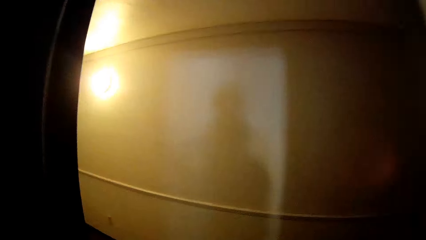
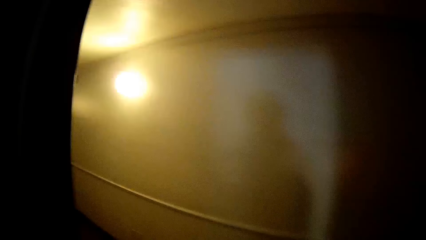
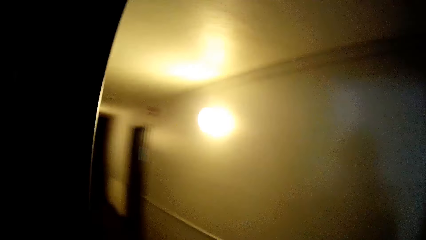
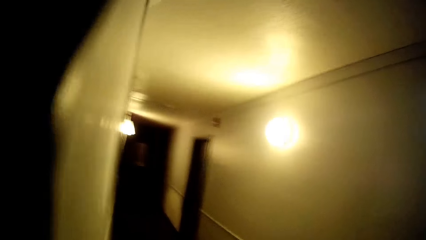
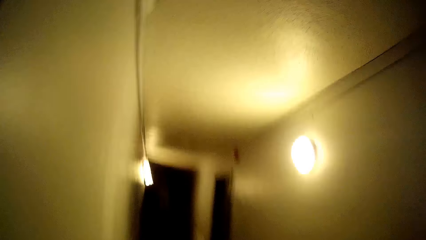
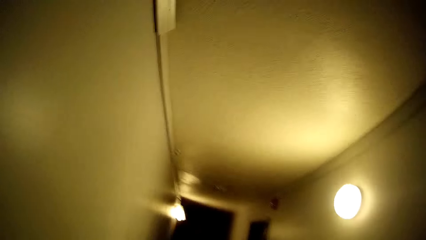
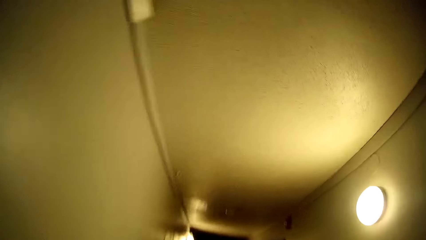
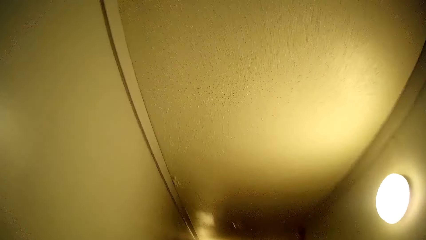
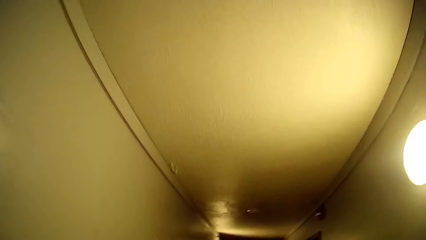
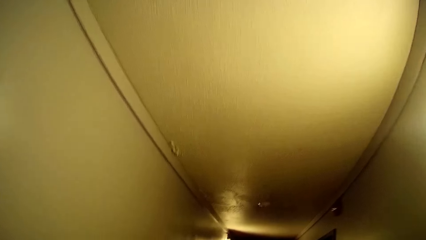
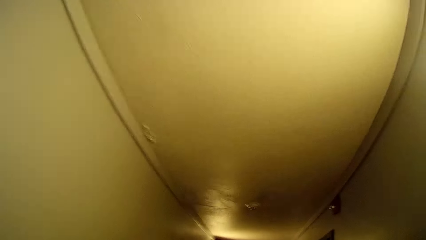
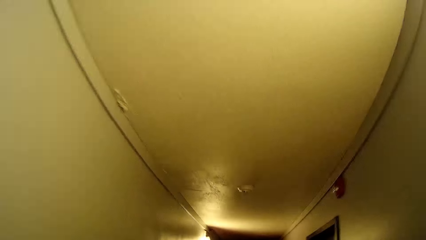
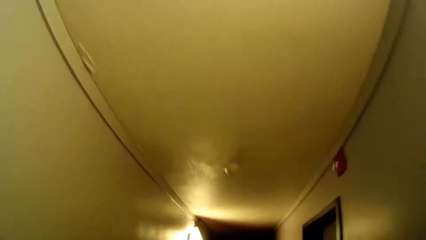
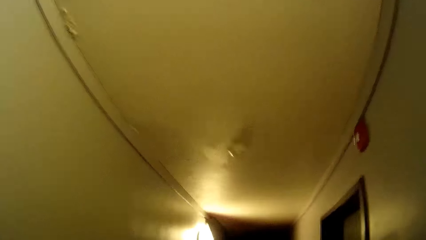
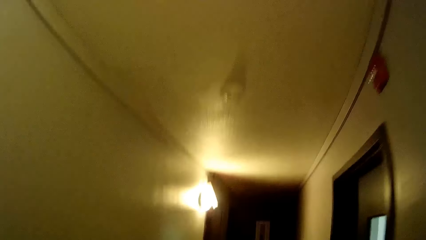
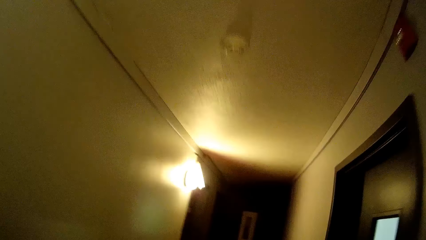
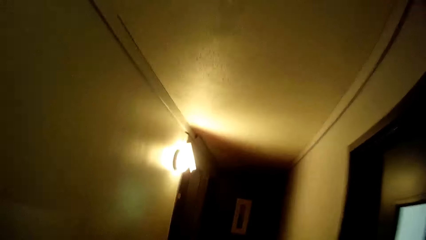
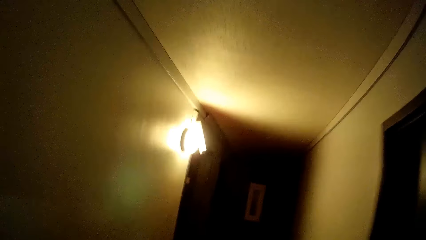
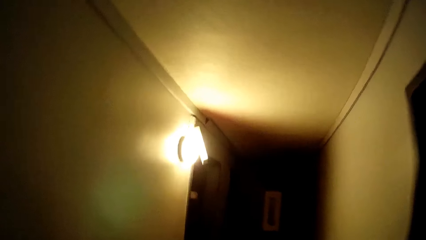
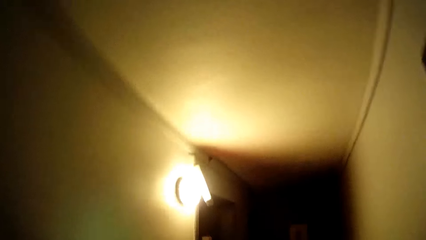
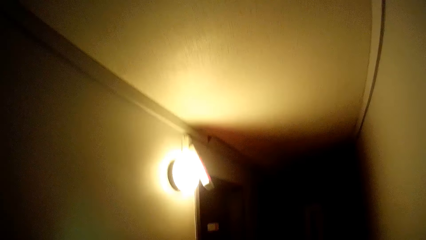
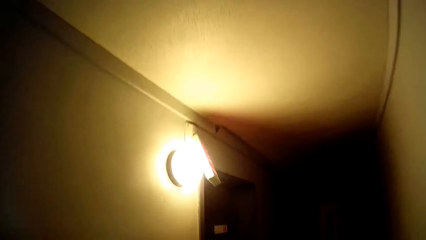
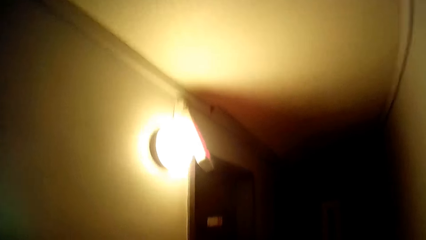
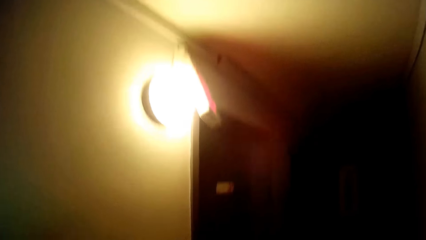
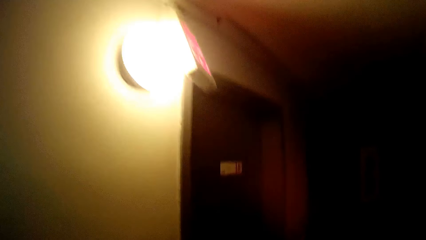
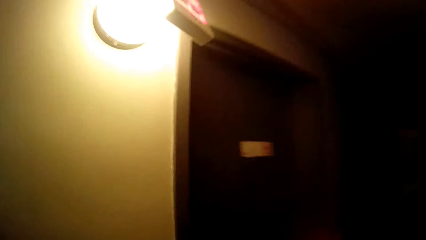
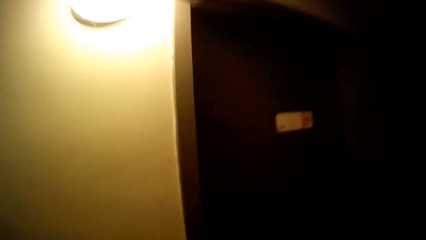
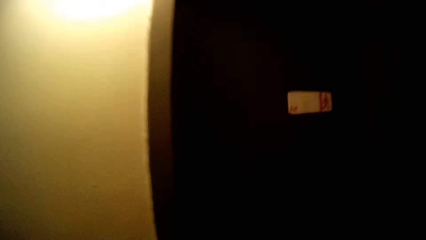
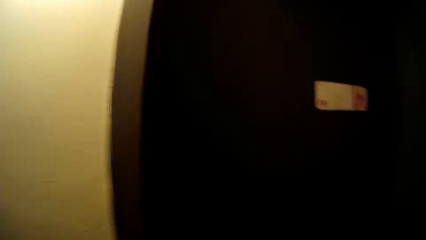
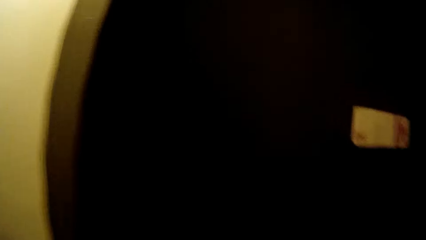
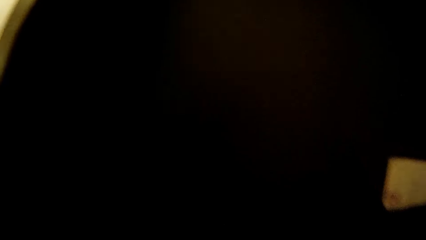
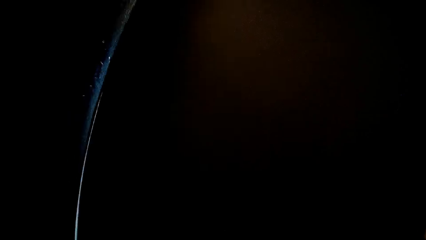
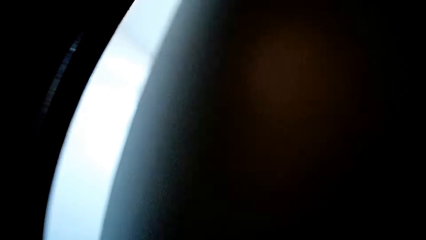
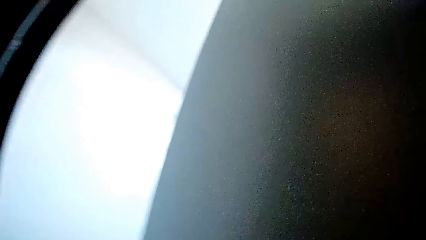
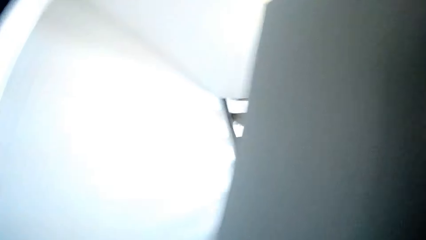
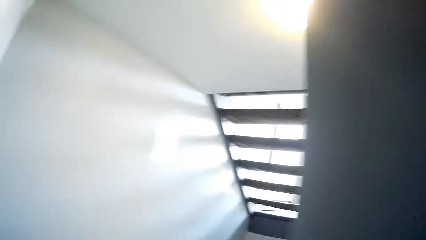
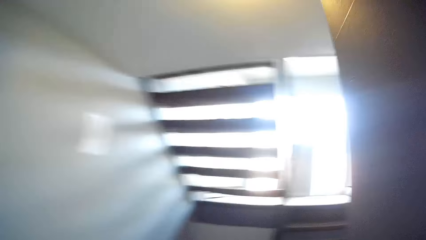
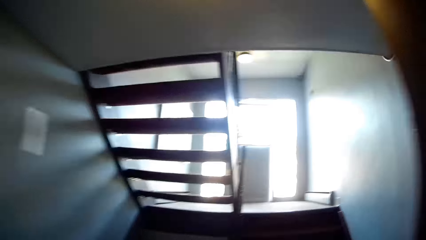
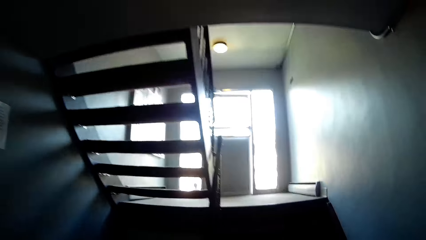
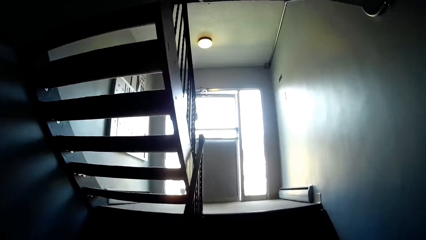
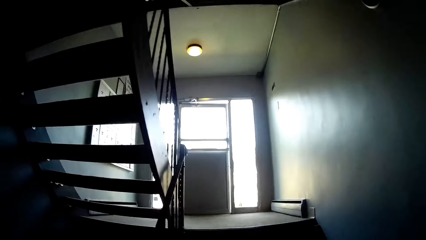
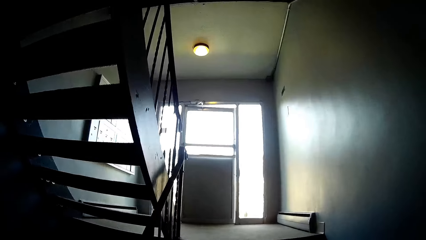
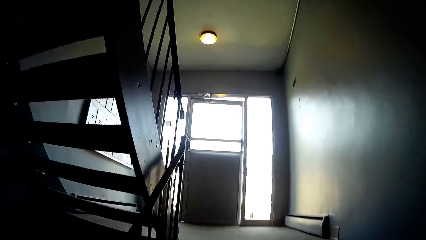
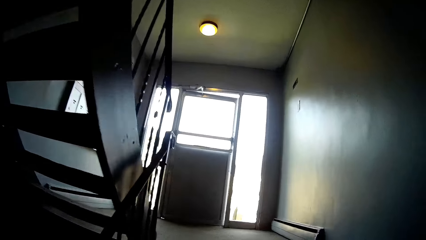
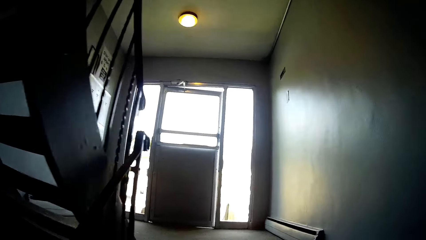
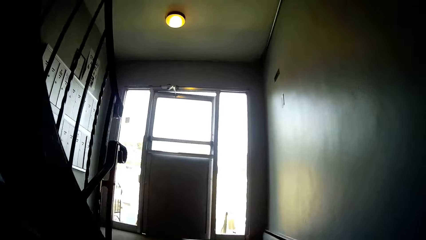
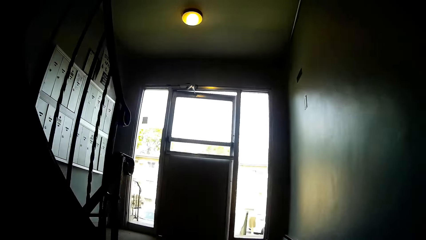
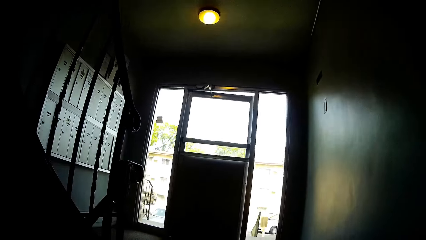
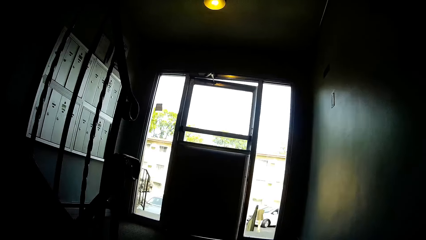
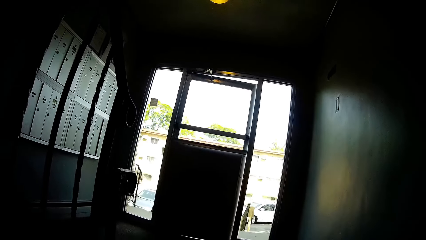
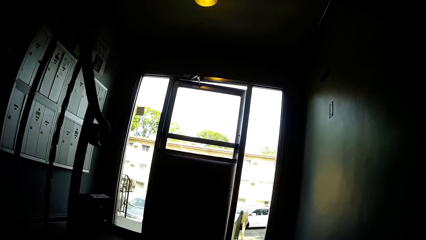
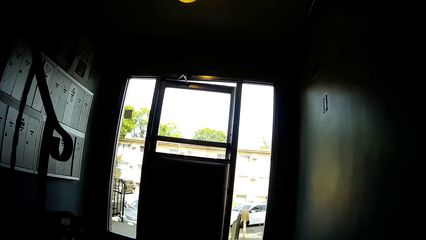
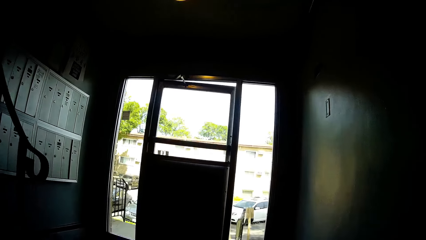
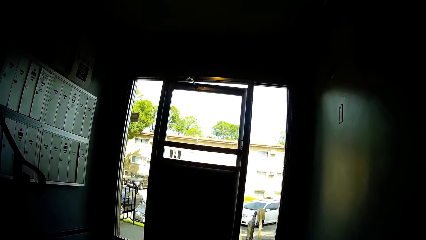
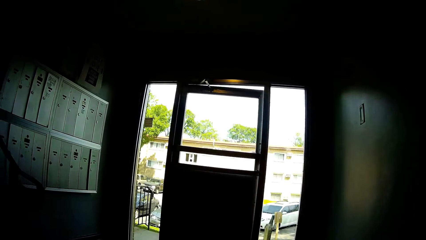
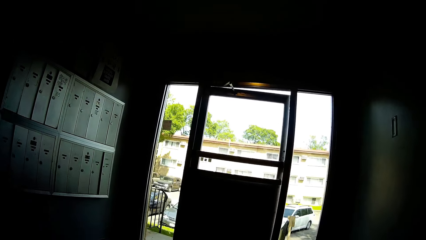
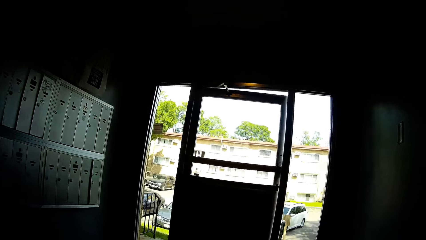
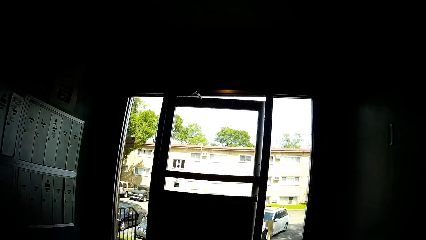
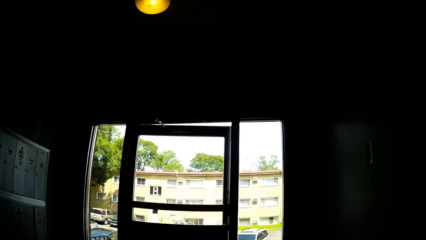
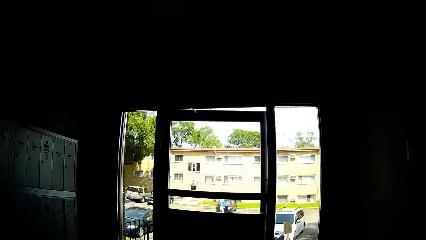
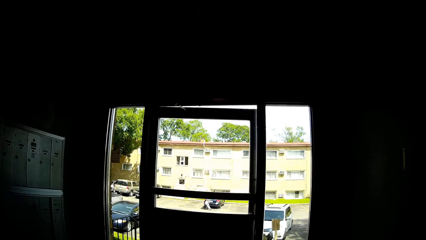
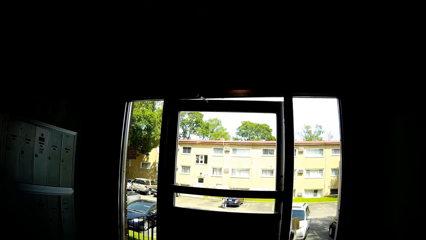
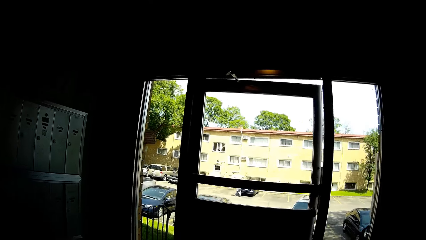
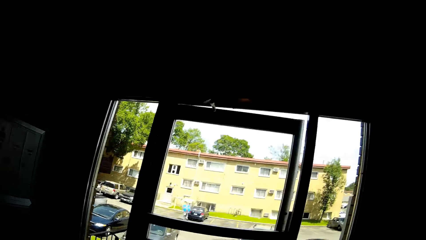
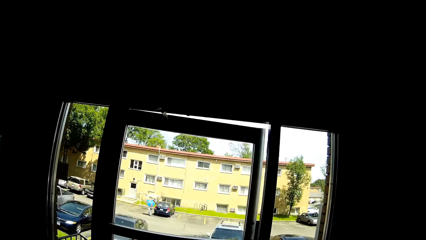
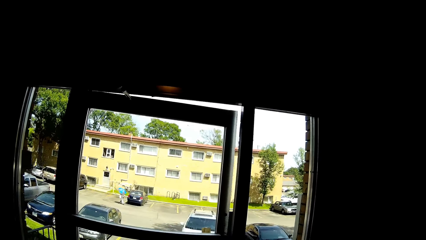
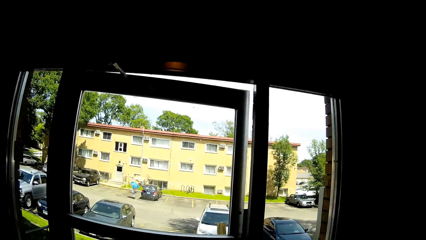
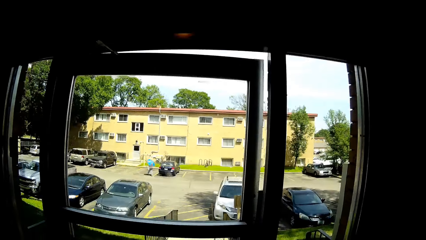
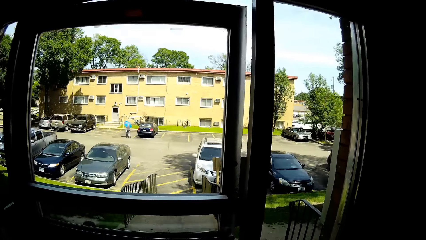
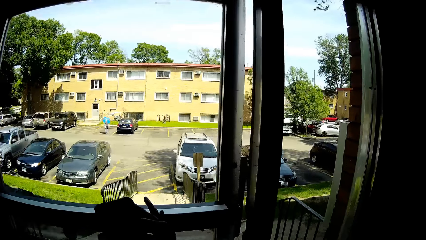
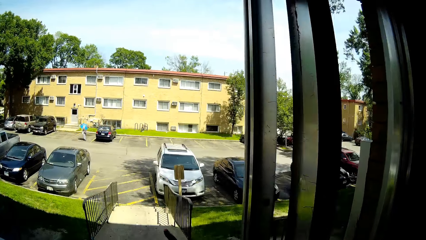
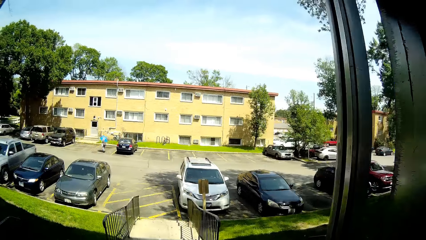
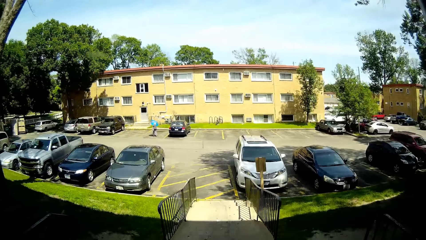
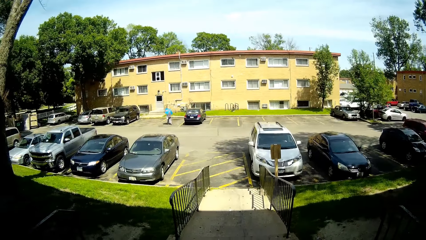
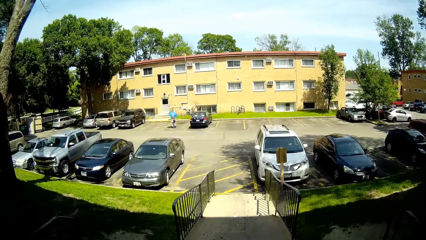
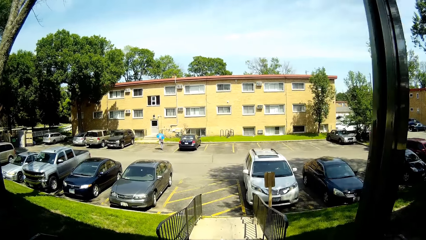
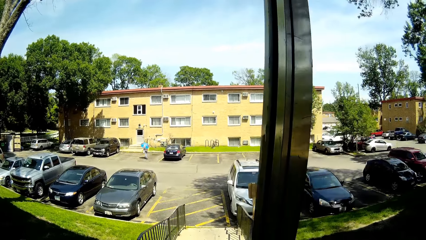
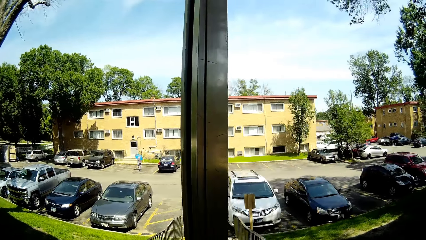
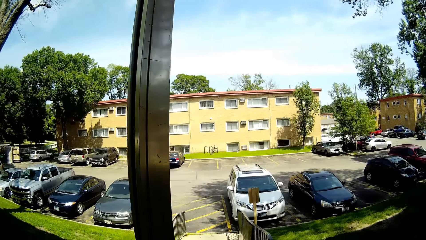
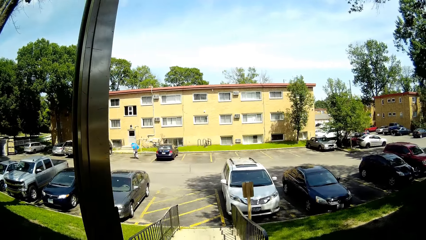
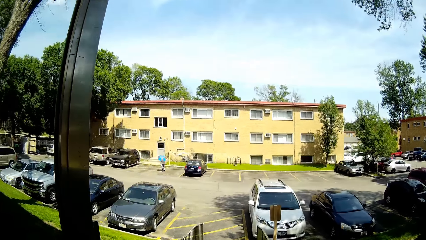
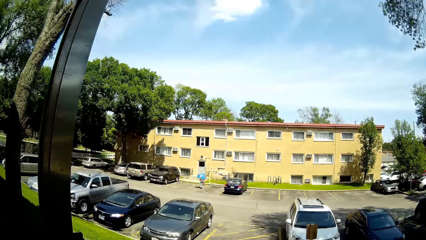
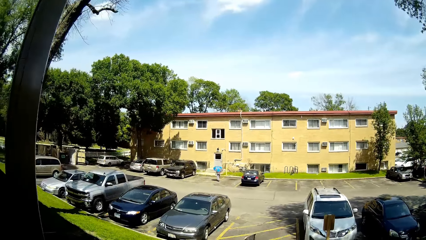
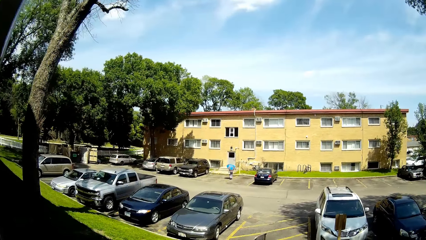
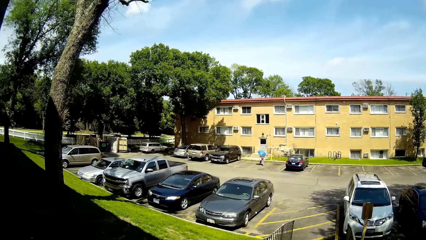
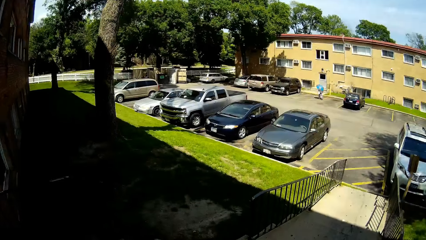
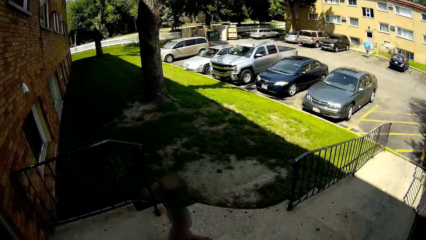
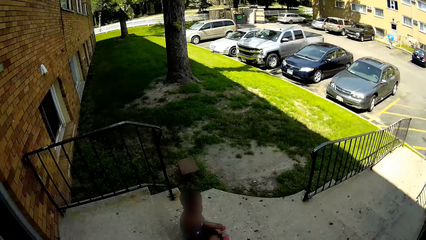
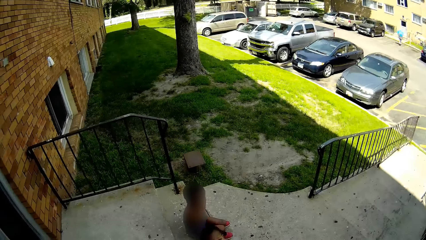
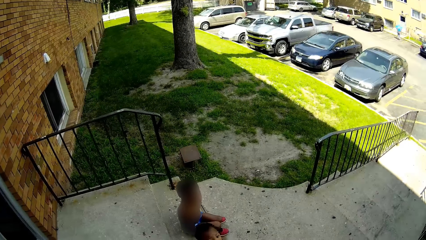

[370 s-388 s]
The camera wearer steps out of the flat into the alleyway. She opens the door with her right hand. She moves around. She climbs a staircase in the alleyway. She opens the door with her left hand. She pushes the door.
